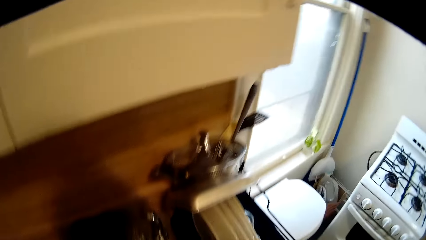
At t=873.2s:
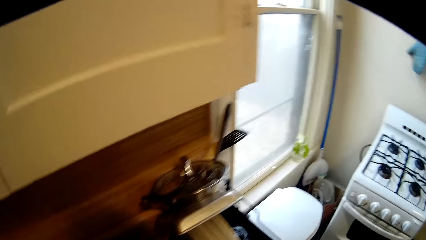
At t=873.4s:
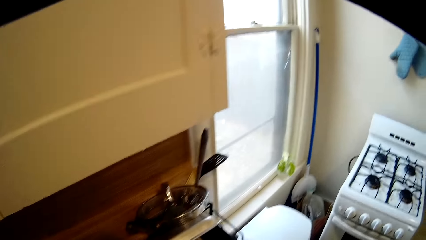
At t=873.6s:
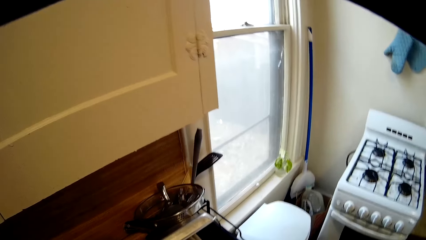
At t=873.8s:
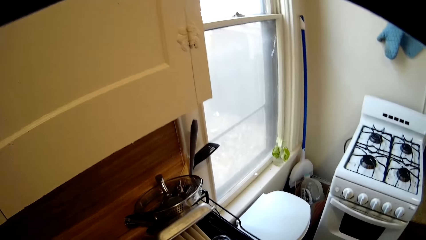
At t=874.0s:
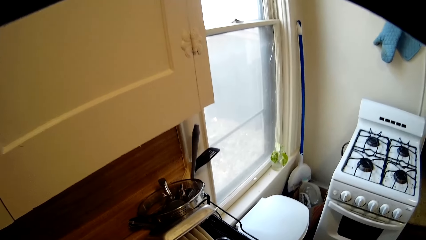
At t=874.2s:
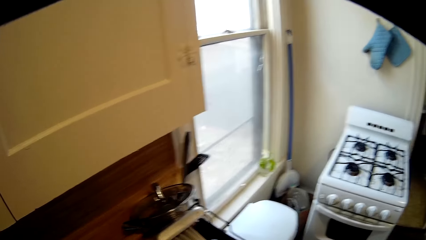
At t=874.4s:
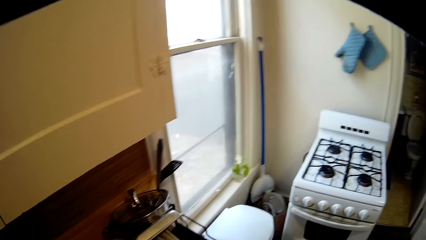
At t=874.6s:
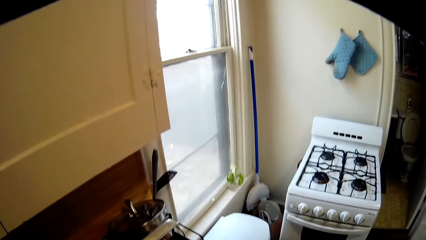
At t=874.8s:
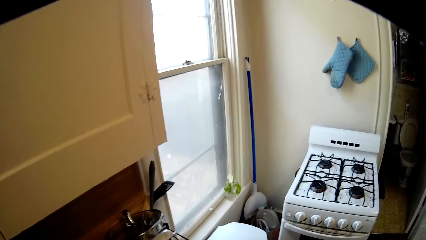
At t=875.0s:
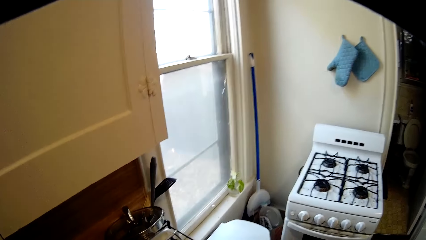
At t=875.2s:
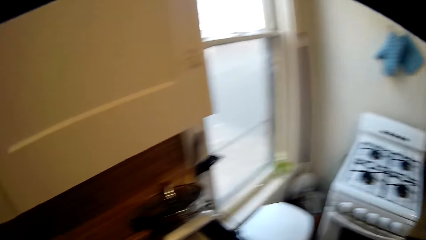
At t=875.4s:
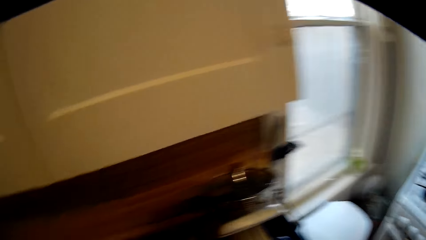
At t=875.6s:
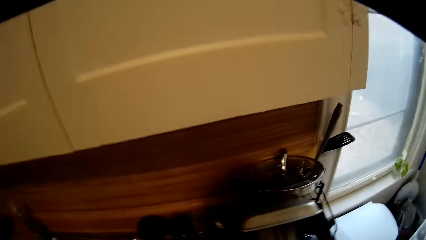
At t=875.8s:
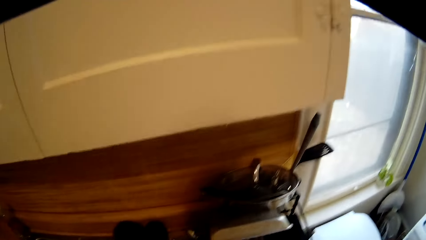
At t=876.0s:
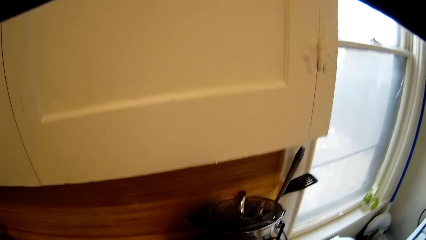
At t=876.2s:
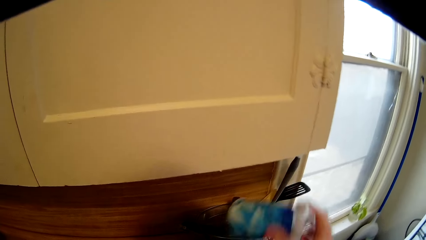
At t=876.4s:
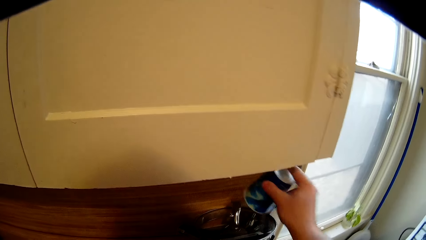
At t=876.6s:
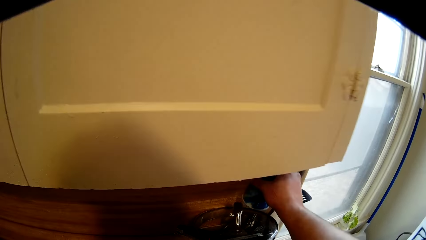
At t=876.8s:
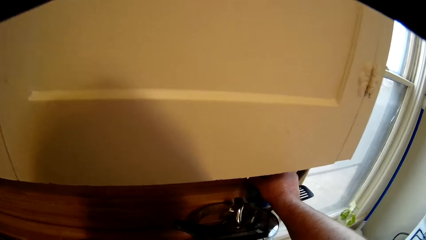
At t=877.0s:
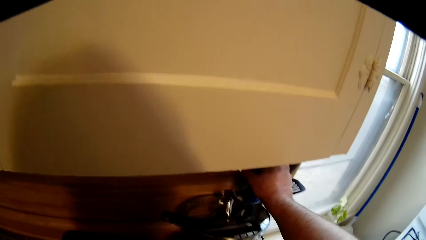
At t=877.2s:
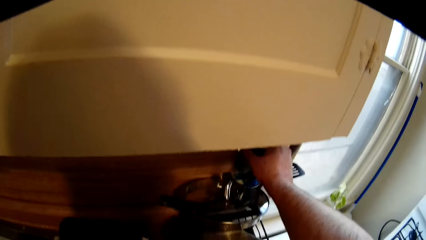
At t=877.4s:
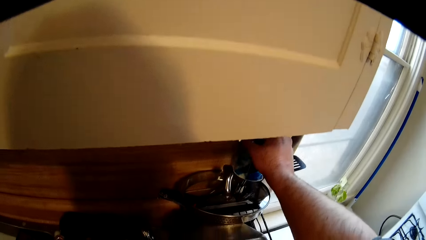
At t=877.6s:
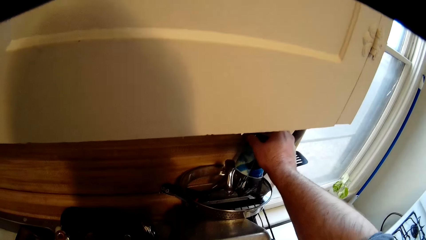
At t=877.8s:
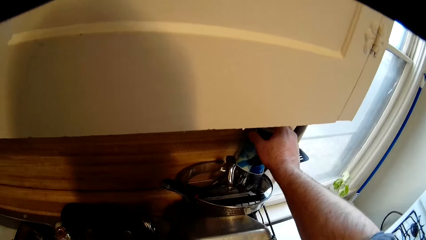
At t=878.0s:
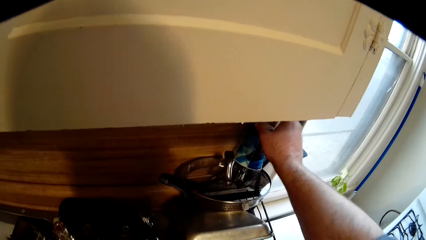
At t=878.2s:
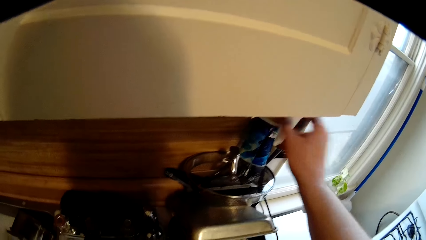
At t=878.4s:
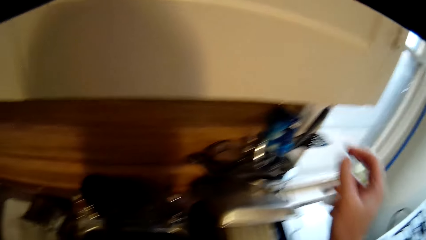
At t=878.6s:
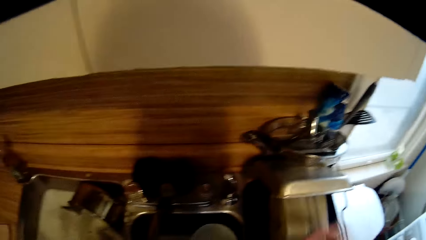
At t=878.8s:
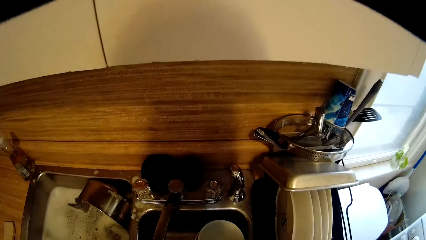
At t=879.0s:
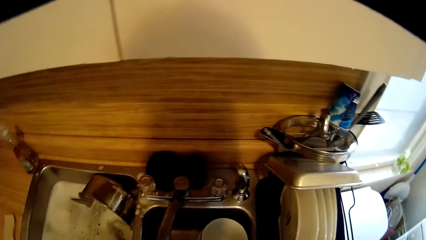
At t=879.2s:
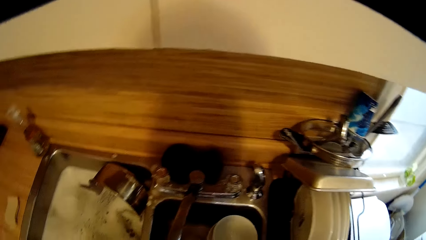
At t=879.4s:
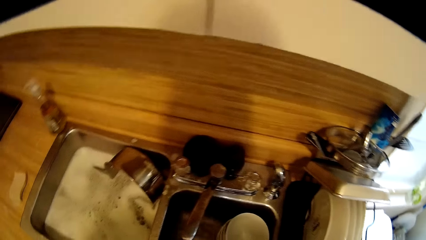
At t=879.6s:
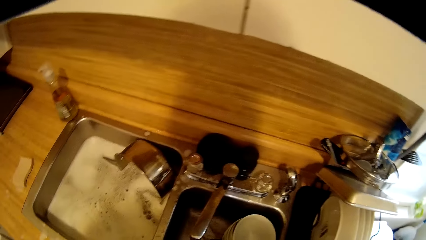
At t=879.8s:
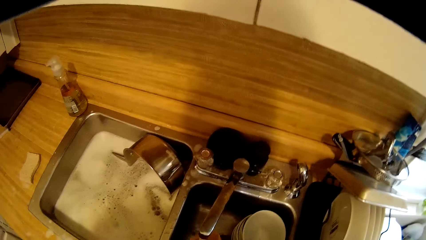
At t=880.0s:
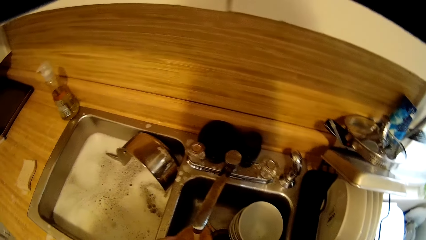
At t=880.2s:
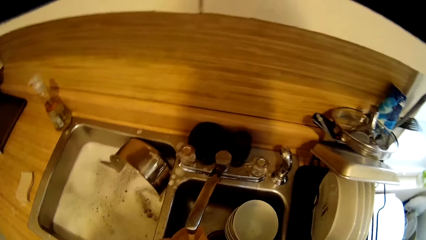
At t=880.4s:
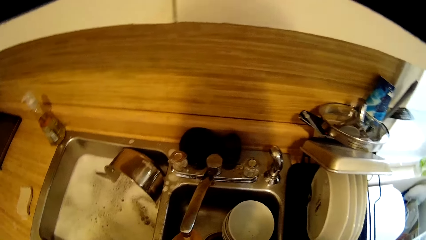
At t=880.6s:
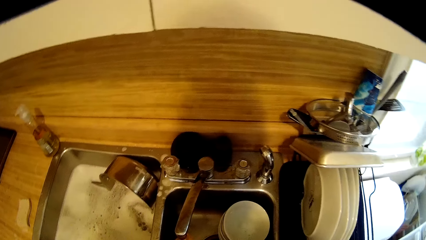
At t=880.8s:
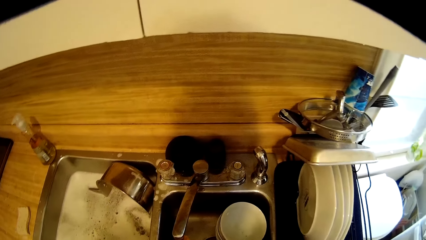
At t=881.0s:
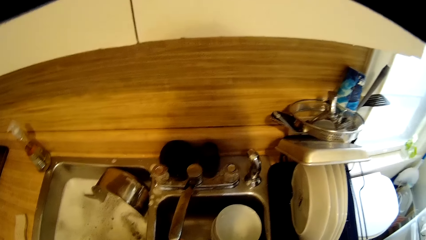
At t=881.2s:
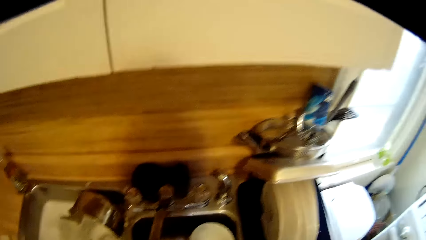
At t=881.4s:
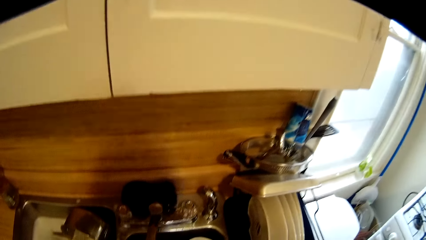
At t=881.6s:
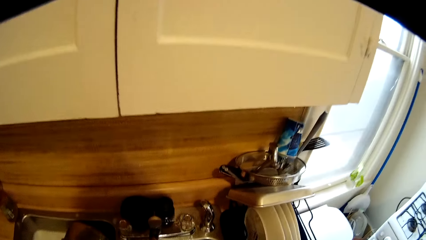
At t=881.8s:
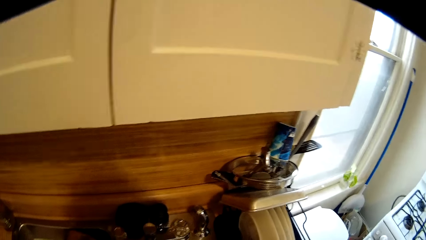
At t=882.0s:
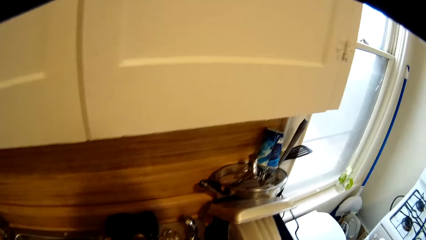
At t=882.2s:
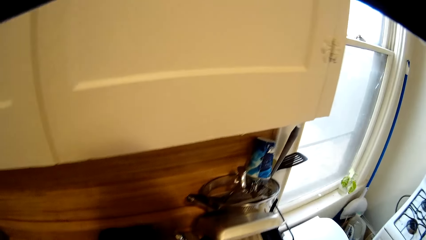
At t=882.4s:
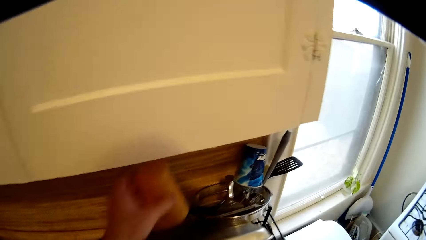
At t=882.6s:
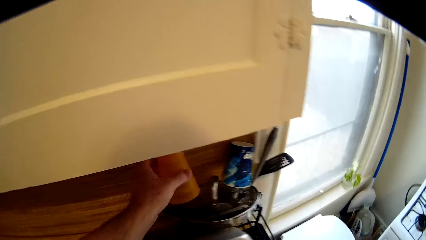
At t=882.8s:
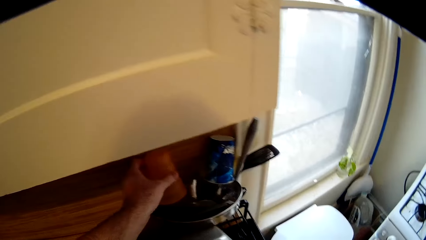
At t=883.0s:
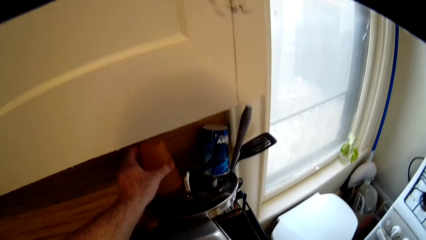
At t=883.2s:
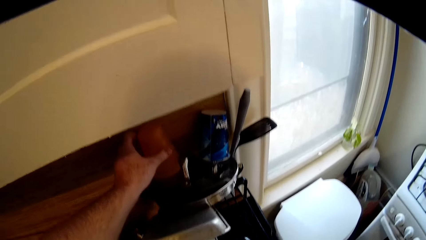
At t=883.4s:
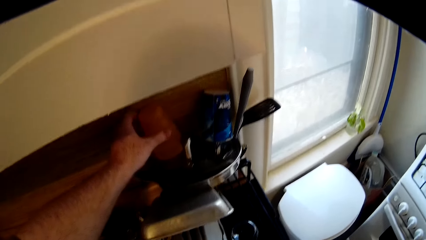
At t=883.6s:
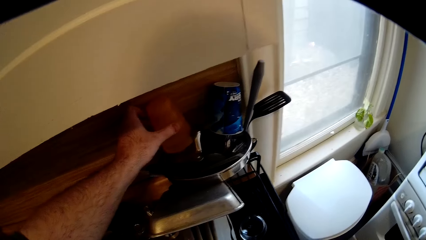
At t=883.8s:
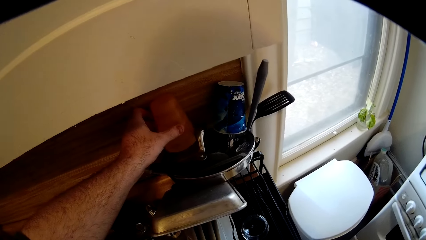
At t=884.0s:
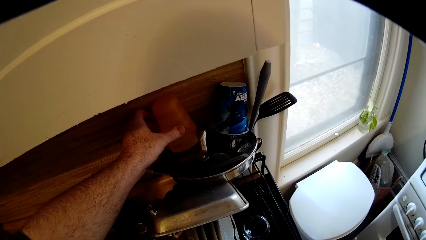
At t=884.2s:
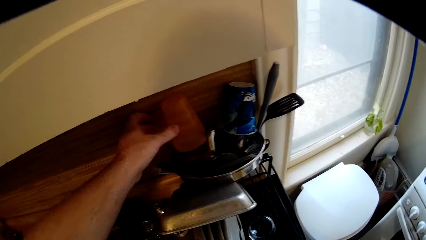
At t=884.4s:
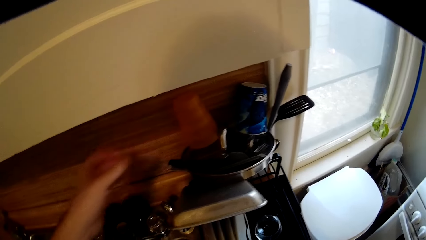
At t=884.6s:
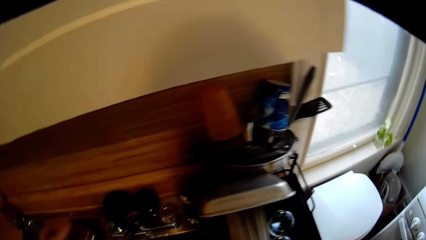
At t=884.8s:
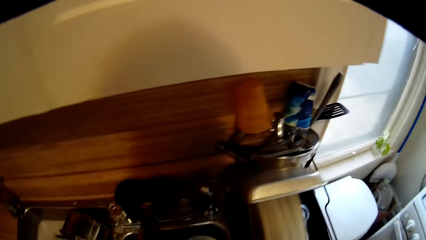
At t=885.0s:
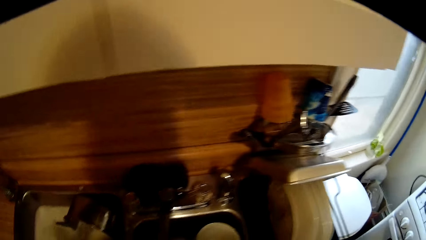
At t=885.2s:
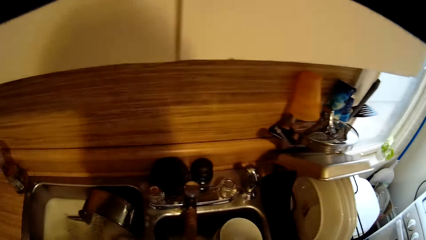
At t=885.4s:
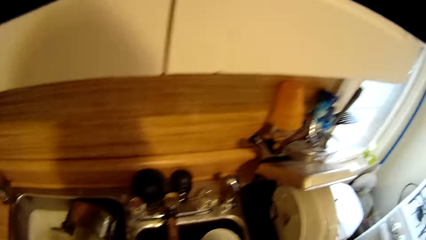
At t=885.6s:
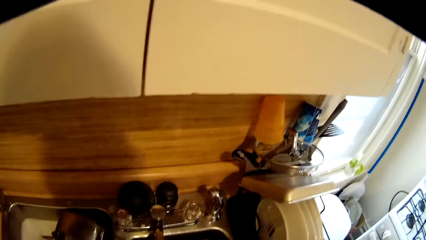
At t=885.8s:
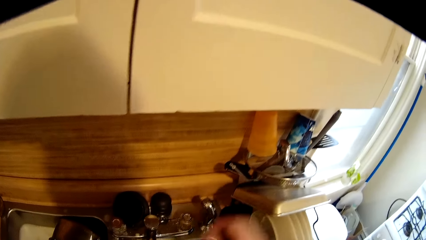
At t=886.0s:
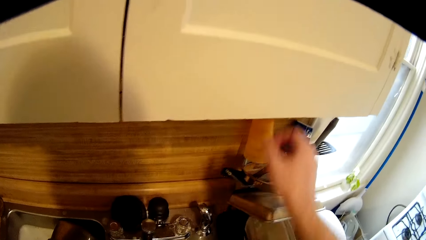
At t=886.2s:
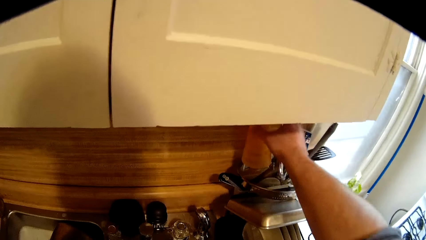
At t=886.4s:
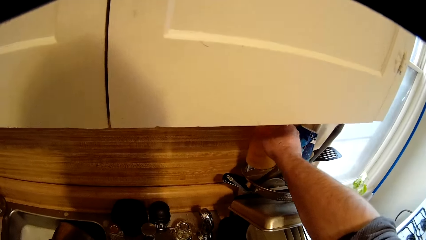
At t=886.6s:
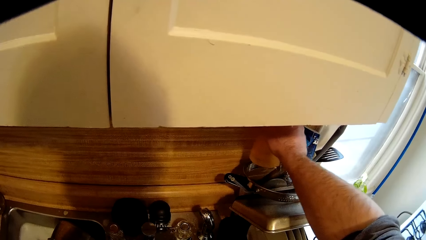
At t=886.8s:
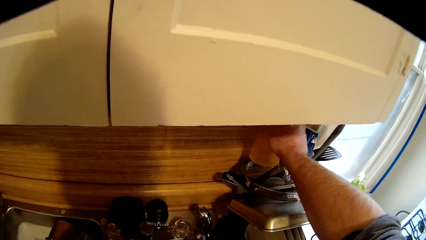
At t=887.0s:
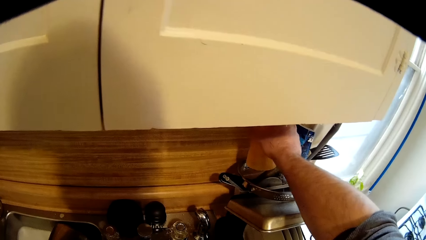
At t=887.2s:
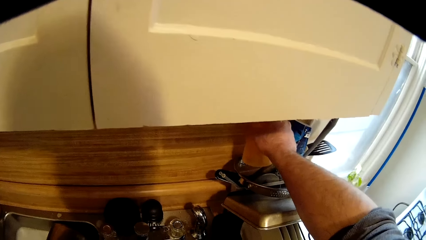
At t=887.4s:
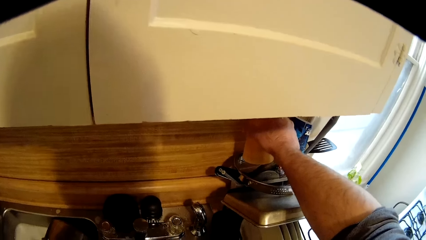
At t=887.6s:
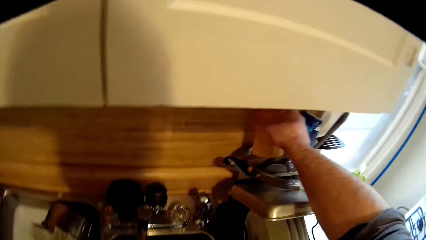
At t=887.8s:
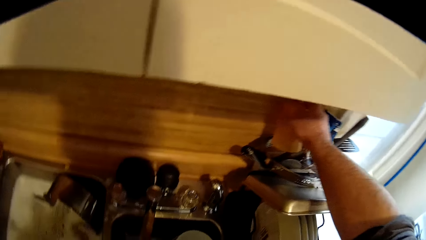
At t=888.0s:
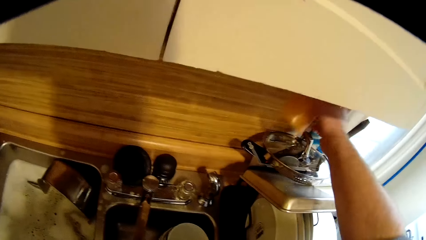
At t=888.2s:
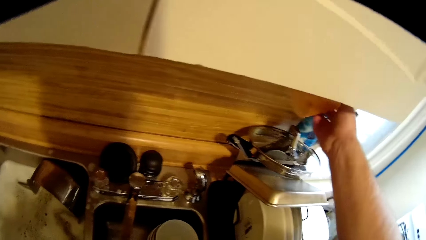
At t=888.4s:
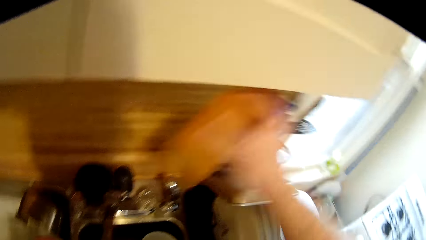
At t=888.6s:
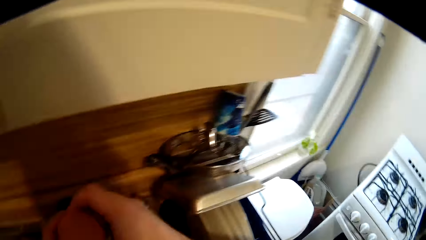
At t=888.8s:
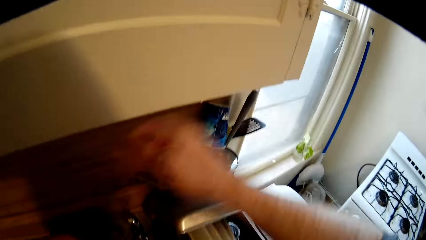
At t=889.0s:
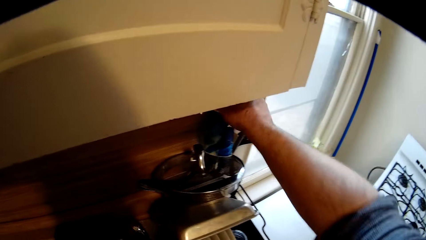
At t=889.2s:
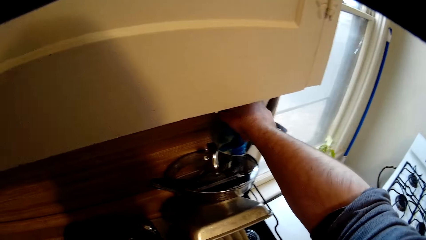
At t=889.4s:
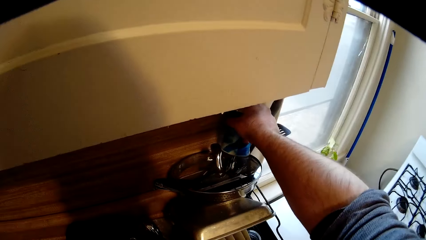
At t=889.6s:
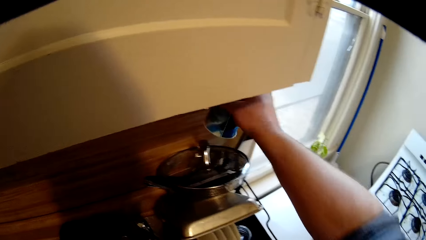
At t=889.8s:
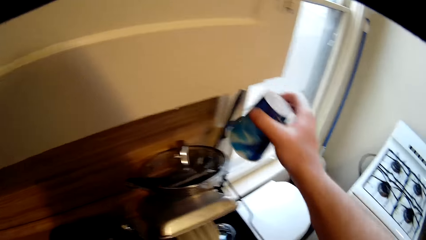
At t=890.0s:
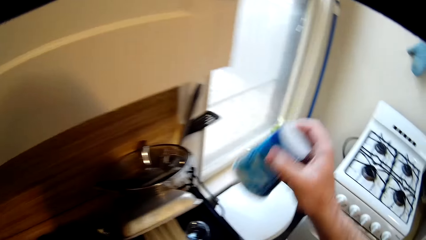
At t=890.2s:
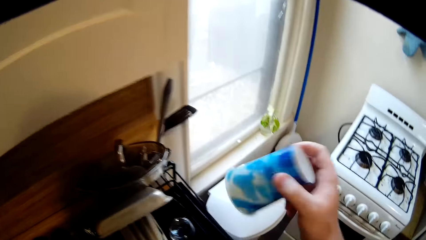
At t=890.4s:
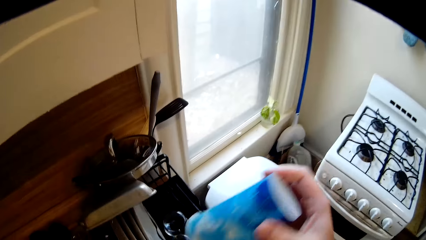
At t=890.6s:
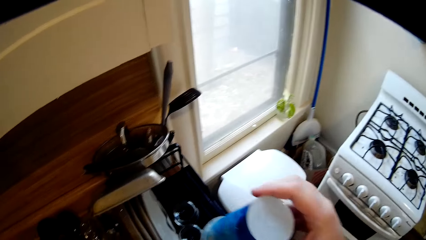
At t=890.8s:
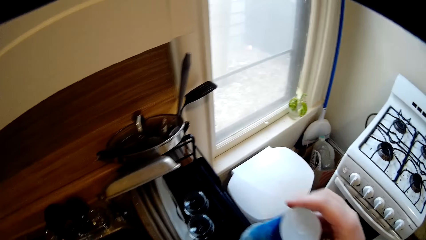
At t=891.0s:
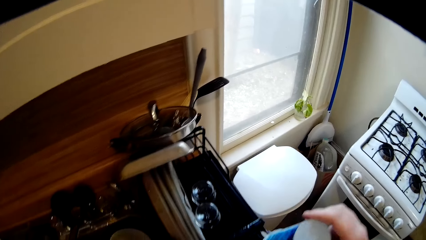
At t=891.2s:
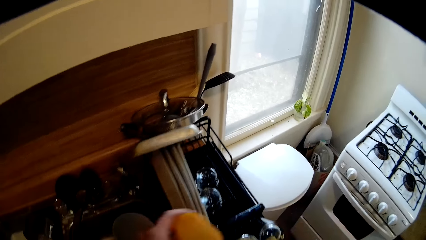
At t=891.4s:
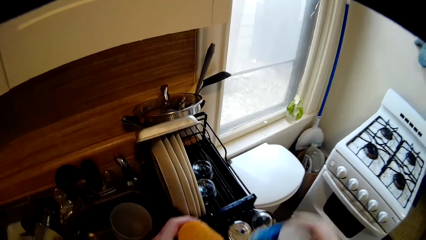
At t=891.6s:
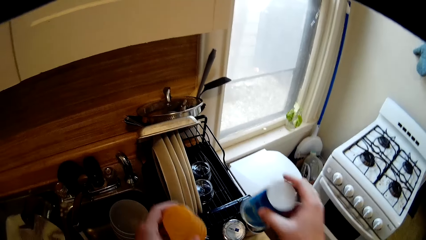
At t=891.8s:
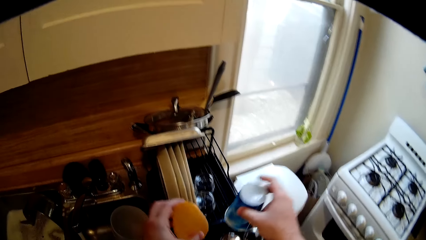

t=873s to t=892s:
The camera wearer releases a cup or glass in the sink with both hands. They place the cup on the steel strainer sieve with the right hand. They wash the glass. They release the cup in the sink with both hands. They place the cup on the steel strainer sieve with the left hand. They pick the cup with the right hand from the steel strainer sieve. They pick another cup from the steel strainer sieve with the right hand.
